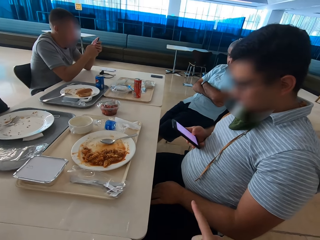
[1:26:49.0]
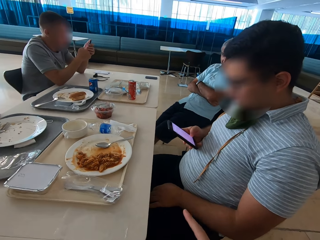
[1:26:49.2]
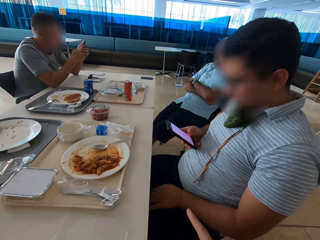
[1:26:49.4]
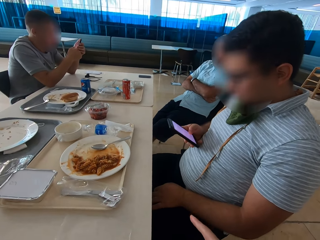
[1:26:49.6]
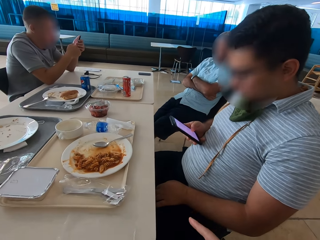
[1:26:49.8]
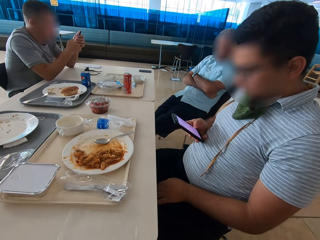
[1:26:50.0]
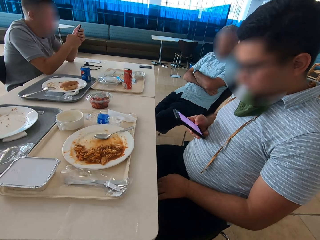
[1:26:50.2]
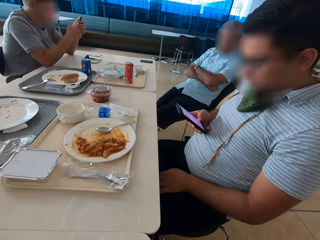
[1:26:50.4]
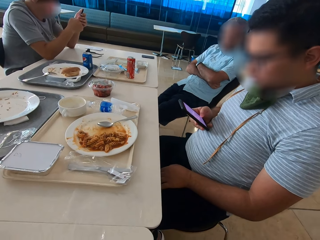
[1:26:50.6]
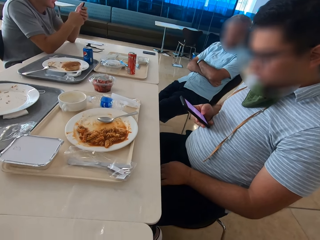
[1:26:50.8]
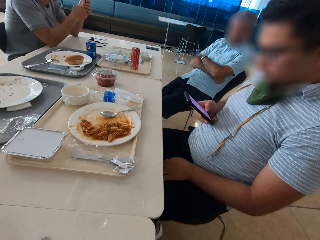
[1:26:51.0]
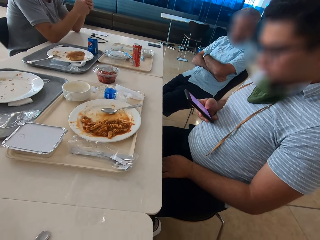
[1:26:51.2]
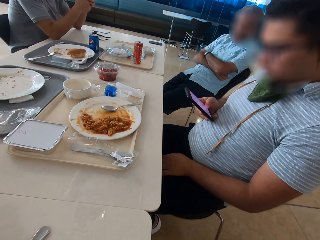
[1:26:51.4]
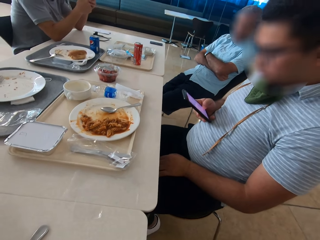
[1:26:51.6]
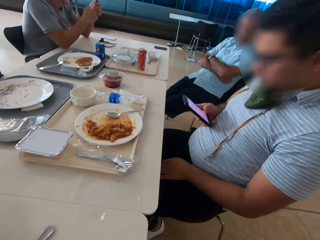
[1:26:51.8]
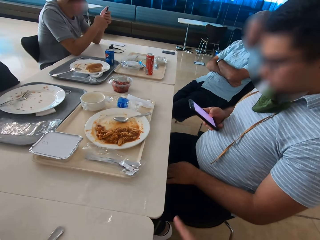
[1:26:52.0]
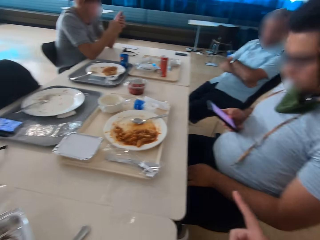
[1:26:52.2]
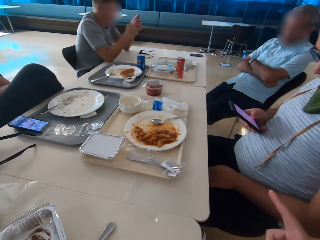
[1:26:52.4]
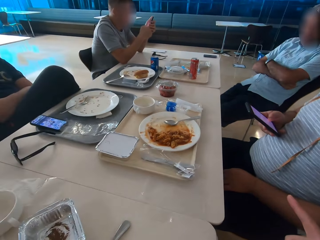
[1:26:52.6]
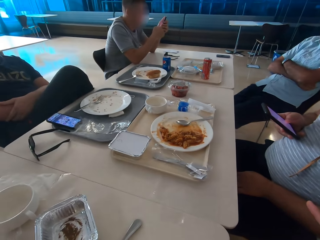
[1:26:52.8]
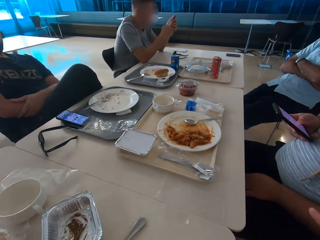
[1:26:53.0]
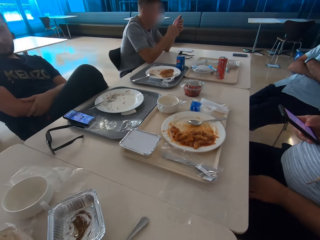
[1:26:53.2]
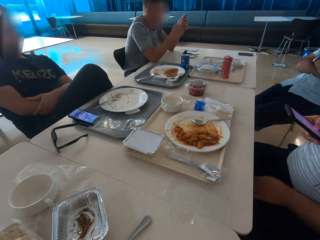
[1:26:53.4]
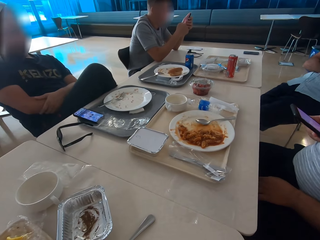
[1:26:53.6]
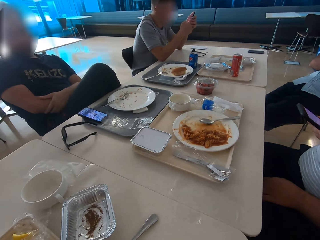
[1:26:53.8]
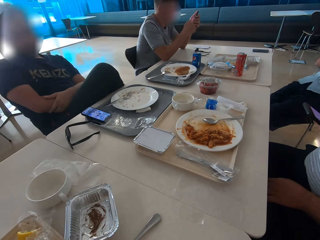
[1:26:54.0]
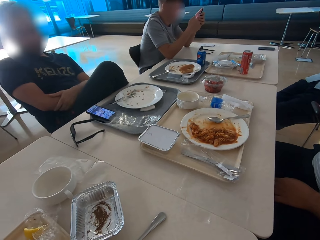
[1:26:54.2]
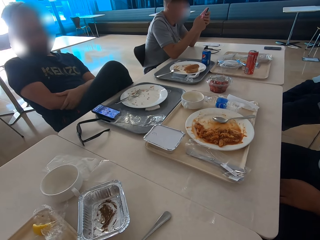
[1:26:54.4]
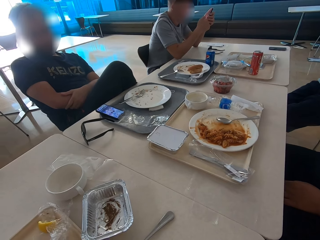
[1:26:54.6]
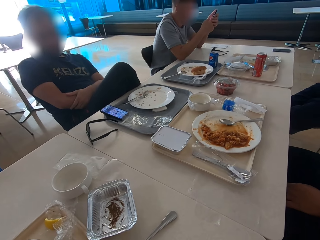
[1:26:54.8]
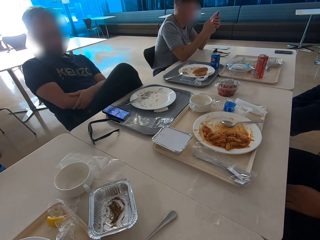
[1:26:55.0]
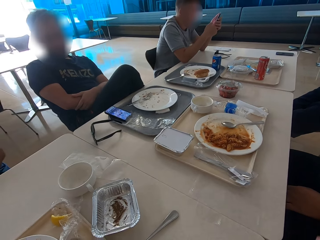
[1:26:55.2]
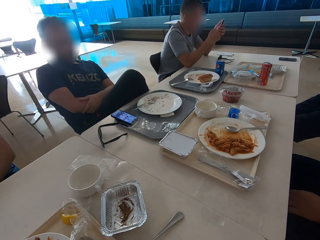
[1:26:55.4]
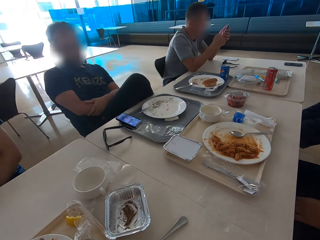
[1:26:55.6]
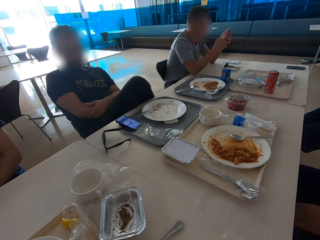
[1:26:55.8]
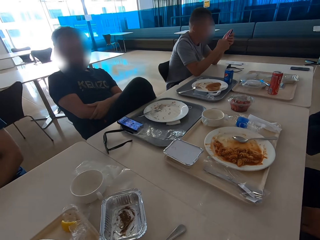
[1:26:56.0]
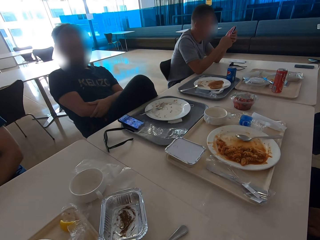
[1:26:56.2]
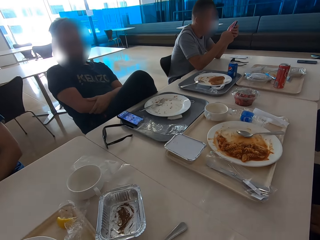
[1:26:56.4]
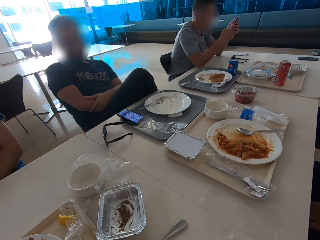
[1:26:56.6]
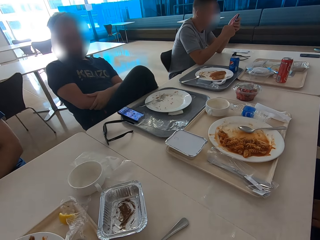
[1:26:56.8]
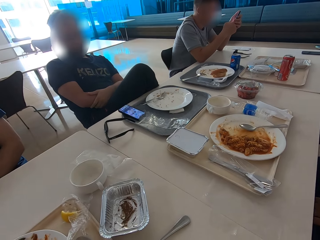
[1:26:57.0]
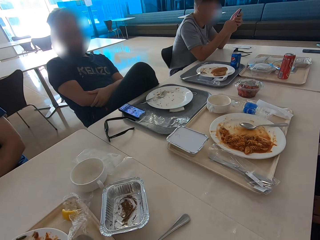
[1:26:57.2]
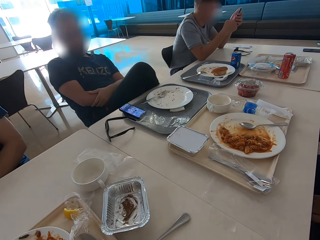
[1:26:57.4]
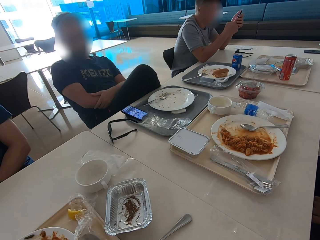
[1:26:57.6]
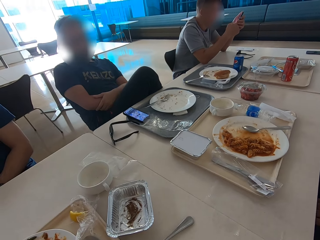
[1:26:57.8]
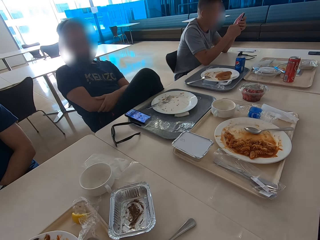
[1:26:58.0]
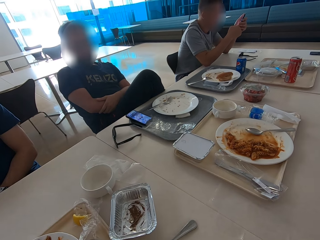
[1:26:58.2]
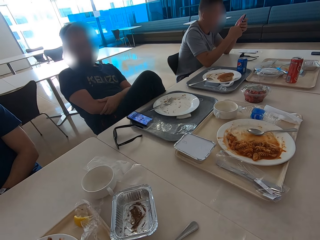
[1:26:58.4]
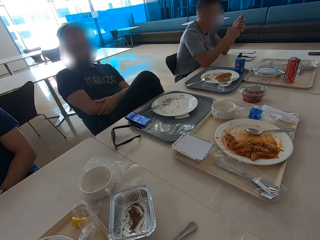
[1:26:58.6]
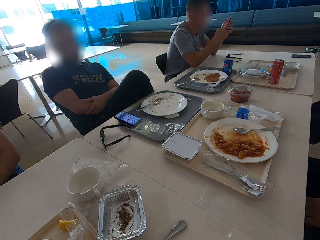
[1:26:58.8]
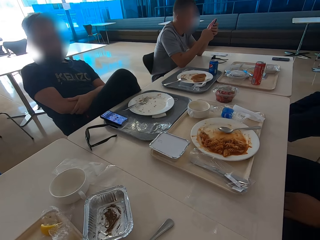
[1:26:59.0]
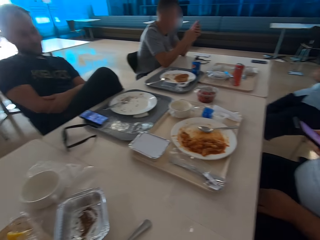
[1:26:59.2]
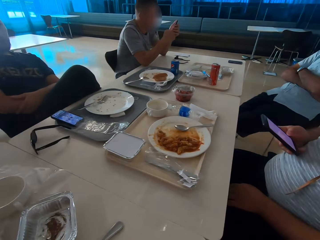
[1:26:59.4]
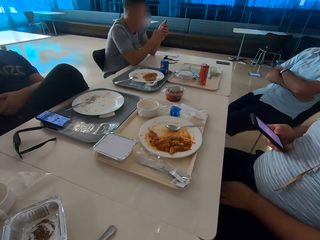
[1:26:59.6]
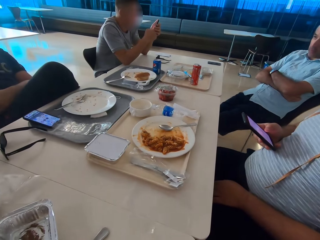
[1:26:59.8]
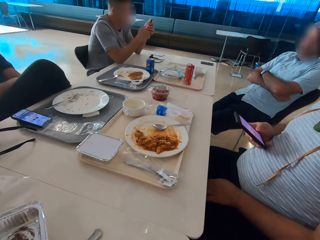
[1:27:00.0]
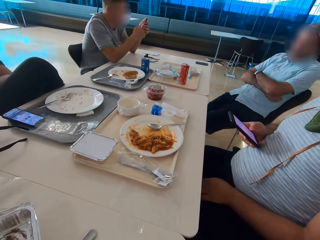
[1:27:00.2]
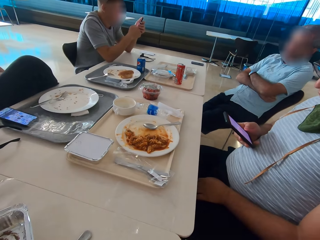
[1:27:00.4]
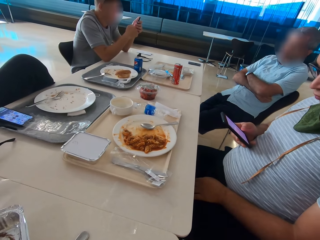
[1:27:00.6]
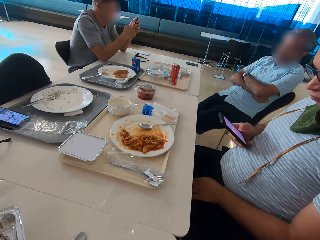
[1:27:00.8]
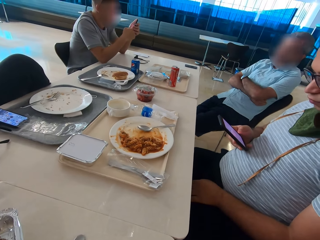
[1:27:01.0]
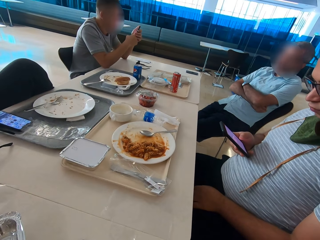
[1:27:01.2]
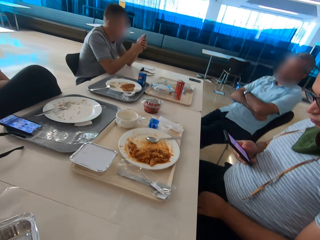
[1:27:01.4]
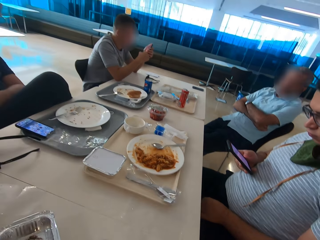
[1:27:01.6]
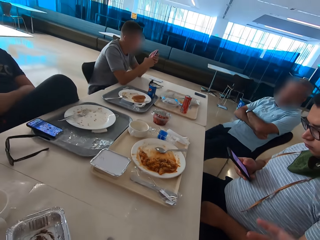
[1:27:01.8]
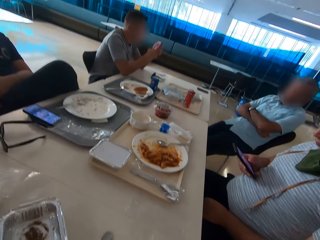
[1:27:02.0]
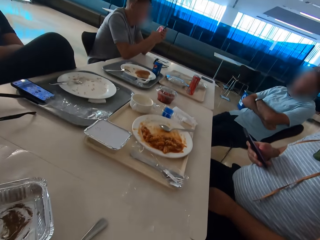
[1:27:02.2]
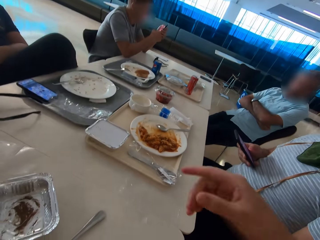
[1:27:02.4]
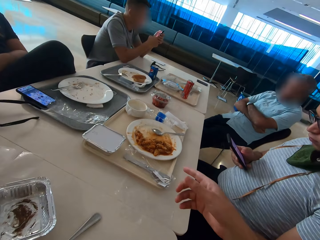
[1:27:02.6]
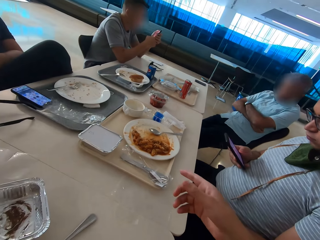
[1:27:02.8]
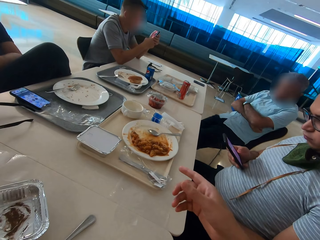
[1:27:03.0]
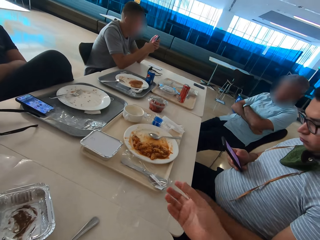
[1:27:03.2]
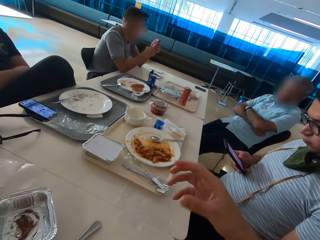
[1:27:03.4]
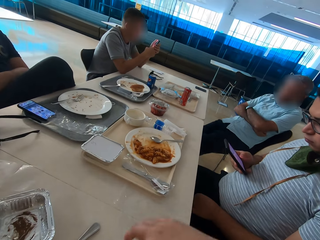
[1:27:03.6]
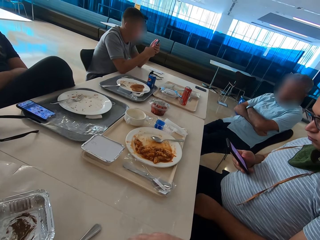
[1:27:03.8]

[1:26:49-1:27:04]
A man operates a mobile phone. The camera wearer looks around. Another man sits close to a third man. The camera wearer uses gestures. They look around. The third man sits close to the second man. The first man holds the mobile phone. A fourth man sits close to the first man. The camera wearer gestures with the right hand.

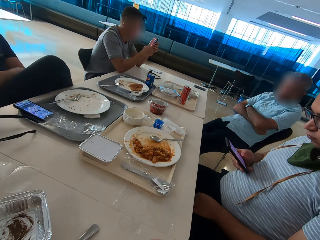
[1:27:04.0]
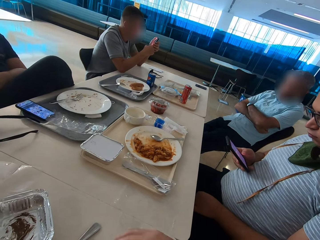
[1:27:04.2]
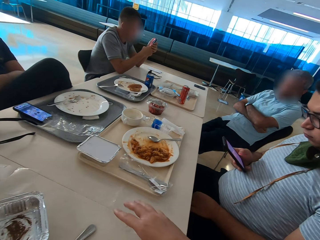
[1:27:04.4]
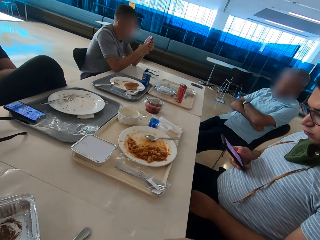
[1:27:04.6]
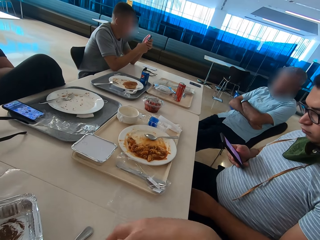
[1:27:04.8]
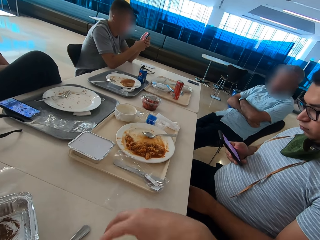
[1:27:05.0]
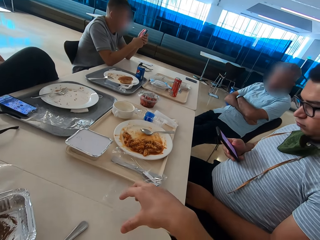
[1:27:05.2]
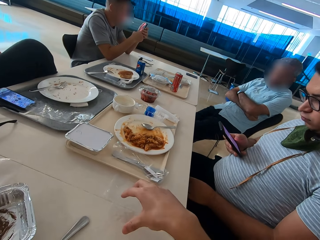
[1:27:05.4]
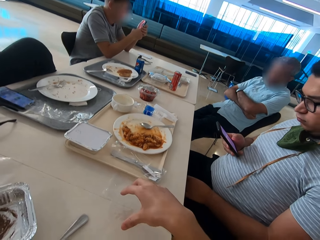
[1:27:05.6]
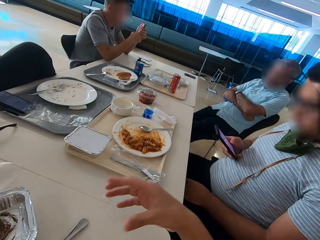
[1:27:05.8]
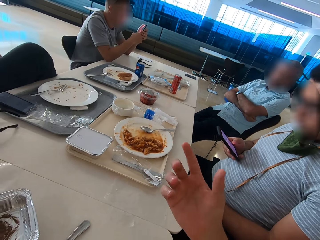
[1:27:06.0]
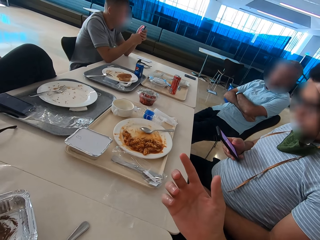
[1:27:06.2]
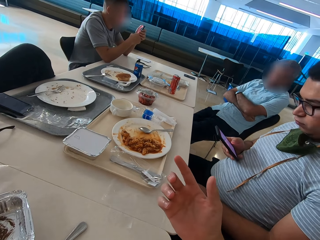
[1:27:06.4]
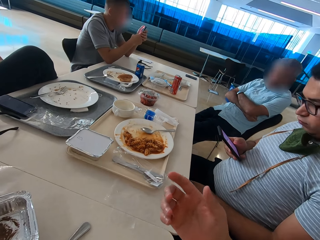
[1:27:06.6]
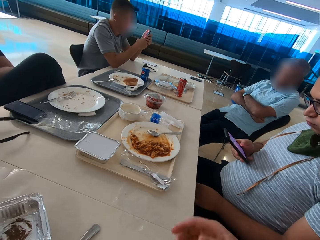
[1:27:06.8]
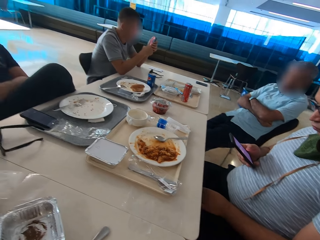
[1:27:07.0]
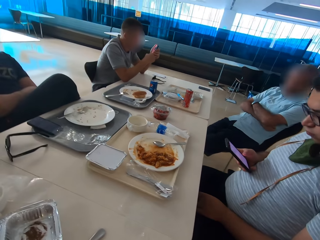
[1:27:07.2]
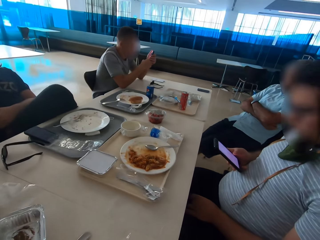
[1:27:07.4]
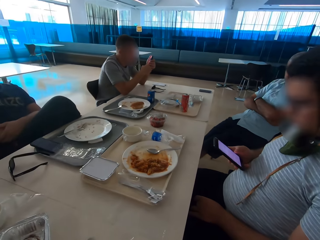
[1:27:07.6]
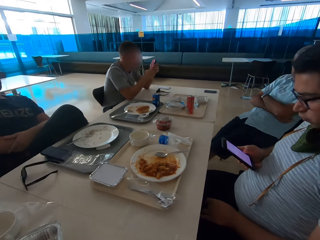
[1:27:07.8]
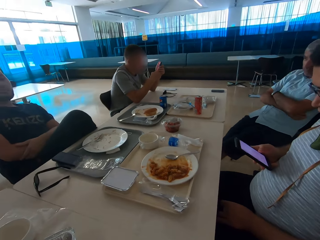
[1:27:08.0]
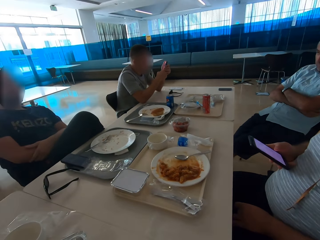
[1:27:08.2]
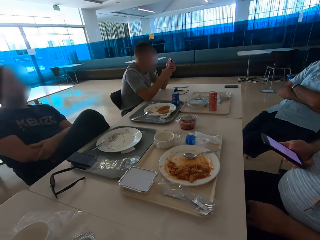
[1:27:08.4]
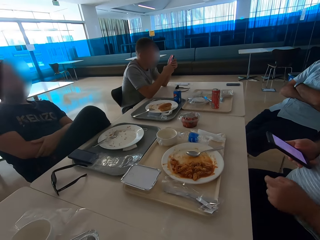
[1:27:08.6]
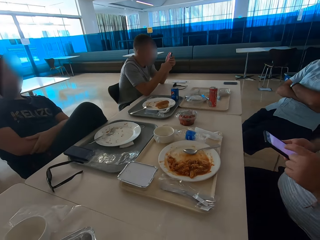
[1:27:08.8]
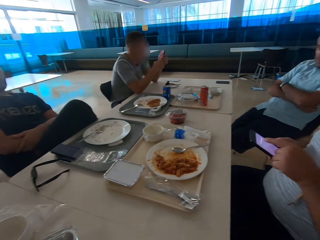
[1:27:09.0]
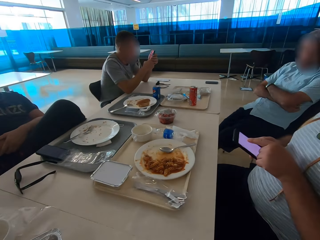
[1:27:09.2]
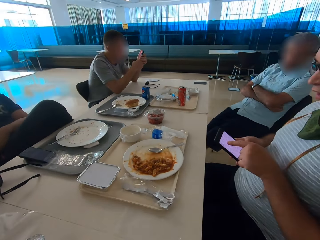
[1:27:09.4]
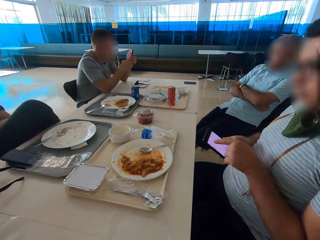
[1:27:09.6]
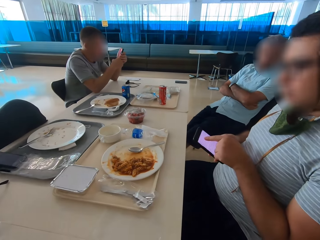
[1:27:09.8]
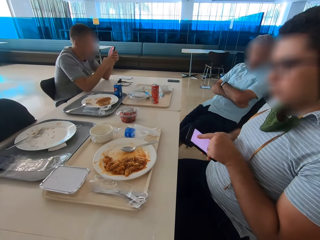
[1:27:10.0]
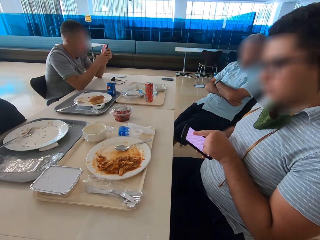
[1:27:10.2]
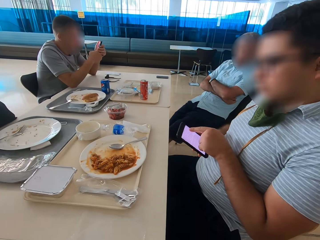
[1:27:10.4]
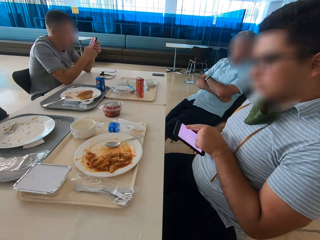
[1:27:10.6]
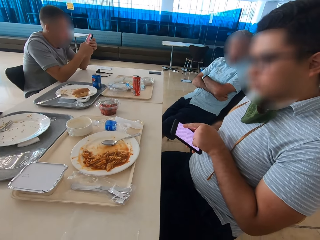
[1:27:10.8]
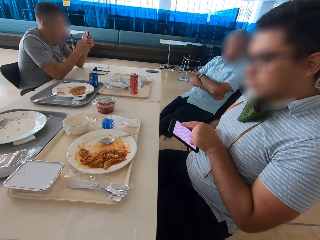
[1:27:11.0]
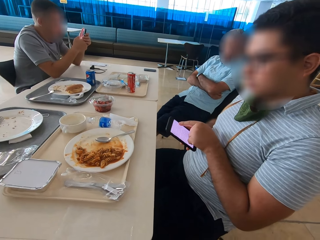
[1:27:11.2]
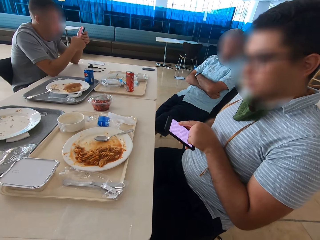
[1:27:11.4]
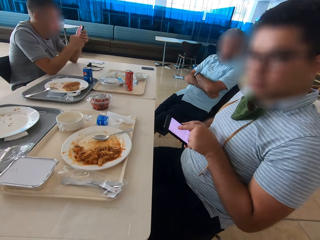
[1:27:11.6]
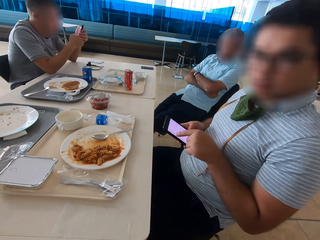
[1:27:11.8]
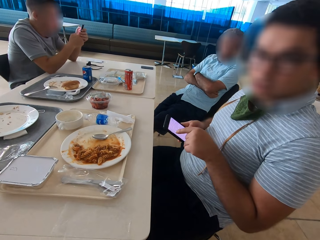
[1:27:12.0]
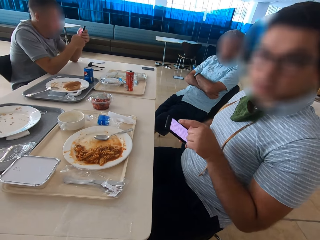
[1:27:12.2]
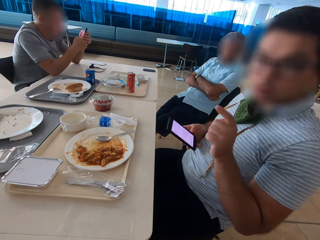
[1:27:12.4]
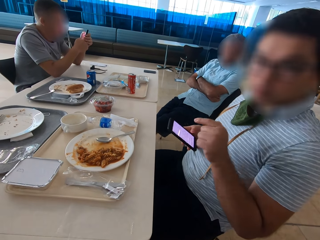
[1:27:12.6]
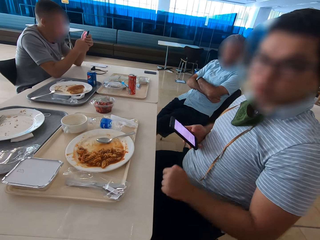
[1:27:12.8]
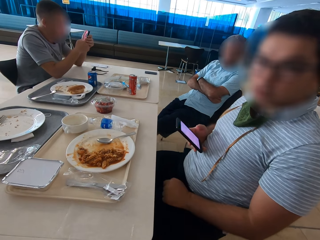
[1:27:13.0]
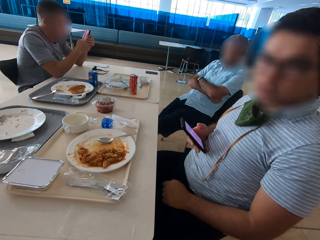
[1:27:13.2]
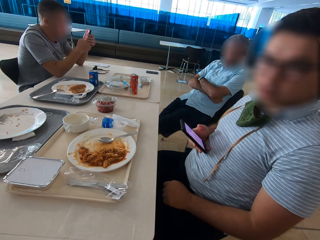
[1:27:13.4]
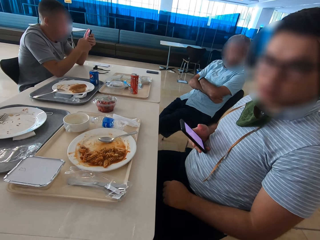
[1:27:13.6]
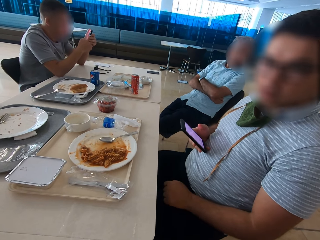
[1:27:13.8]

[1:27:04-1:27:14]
The camera wearer looks around. A man holds a phone with both hands, uses gestures, points at the phone's screen and talks.
